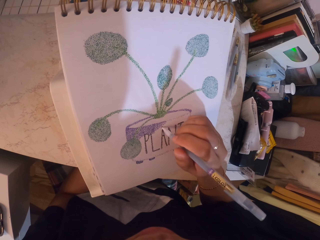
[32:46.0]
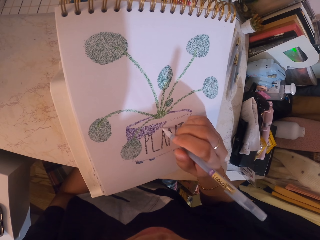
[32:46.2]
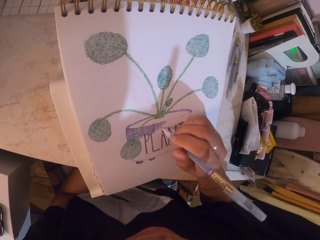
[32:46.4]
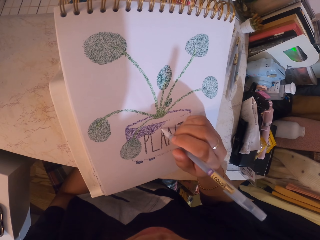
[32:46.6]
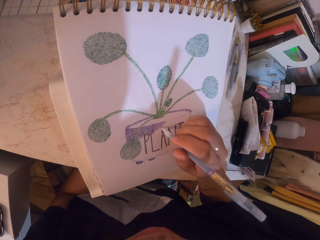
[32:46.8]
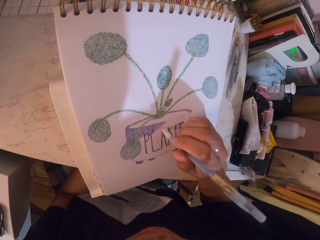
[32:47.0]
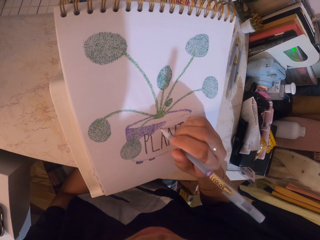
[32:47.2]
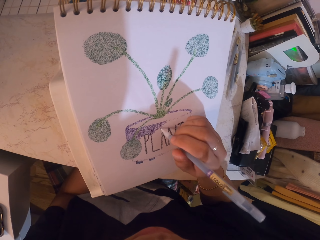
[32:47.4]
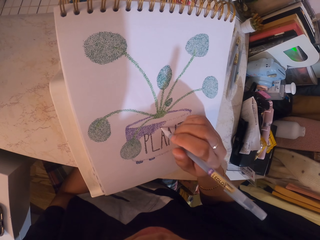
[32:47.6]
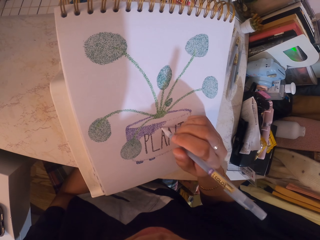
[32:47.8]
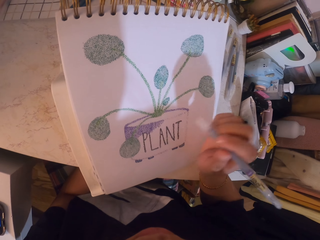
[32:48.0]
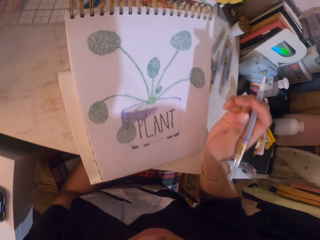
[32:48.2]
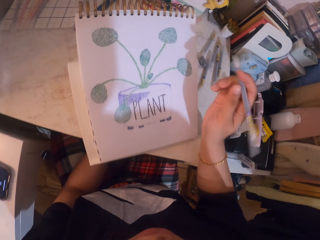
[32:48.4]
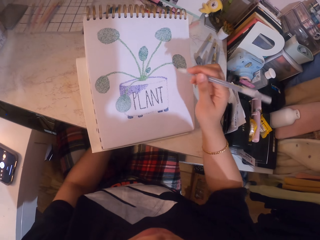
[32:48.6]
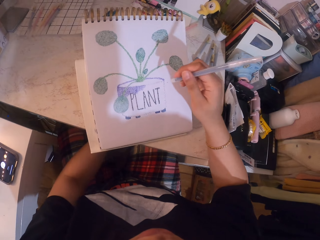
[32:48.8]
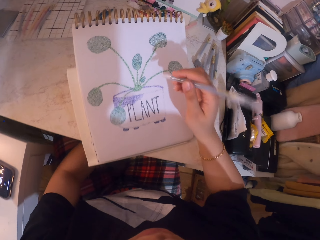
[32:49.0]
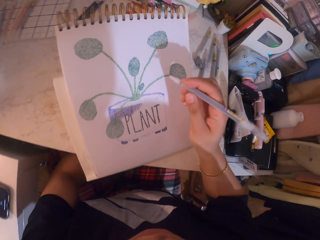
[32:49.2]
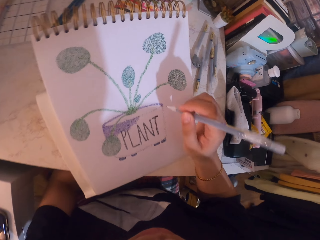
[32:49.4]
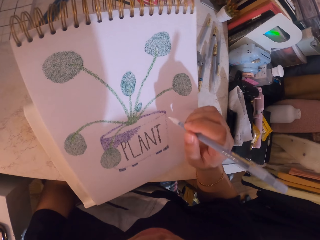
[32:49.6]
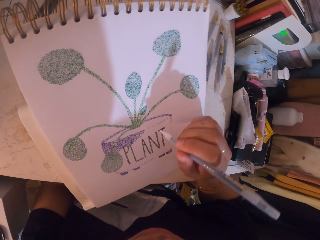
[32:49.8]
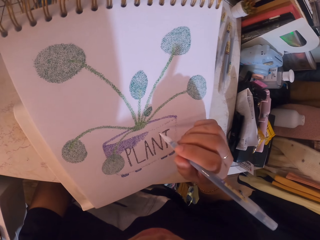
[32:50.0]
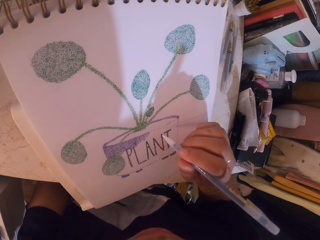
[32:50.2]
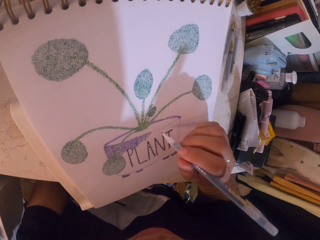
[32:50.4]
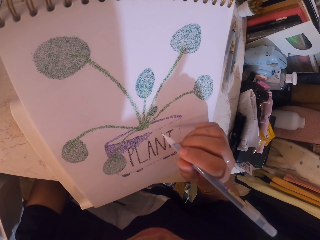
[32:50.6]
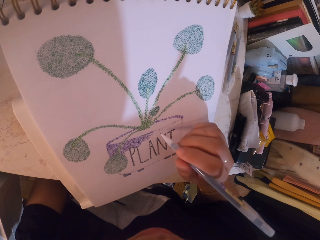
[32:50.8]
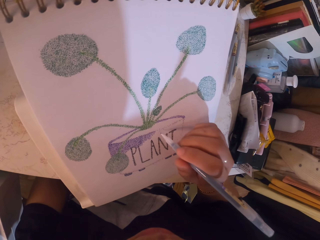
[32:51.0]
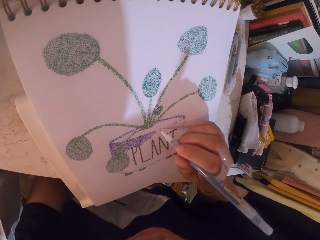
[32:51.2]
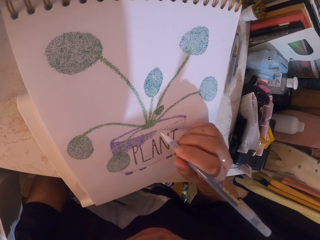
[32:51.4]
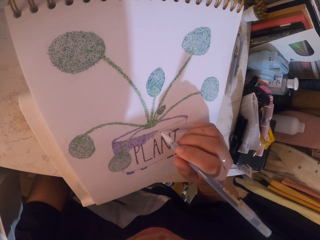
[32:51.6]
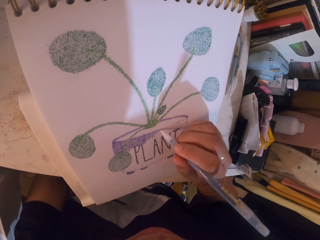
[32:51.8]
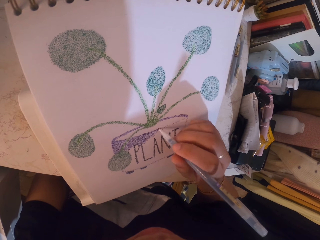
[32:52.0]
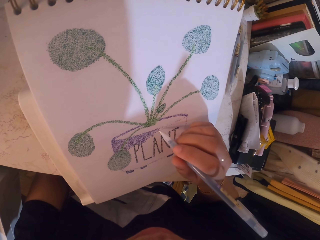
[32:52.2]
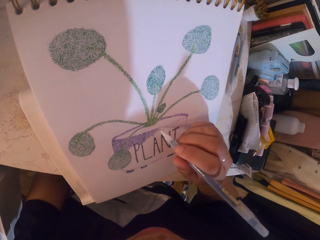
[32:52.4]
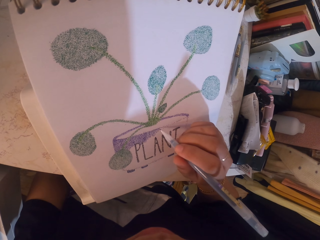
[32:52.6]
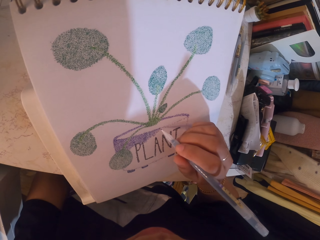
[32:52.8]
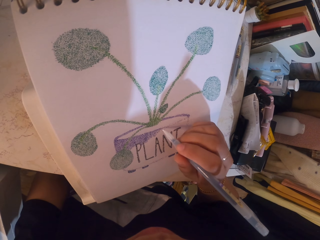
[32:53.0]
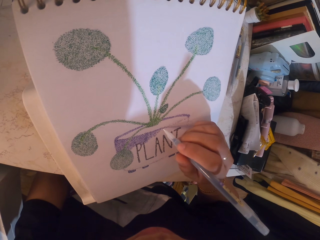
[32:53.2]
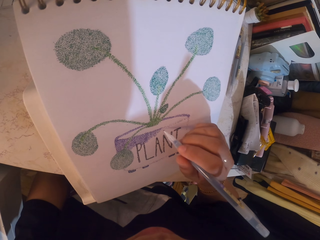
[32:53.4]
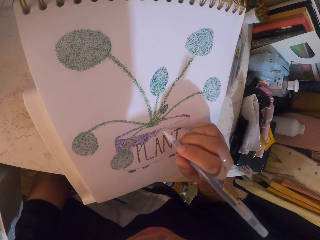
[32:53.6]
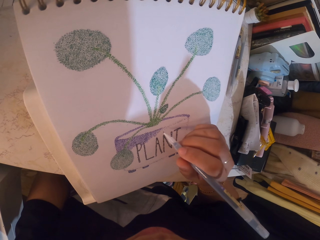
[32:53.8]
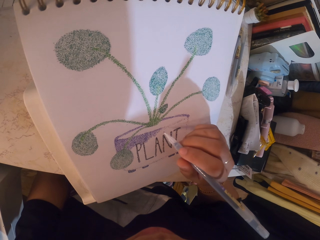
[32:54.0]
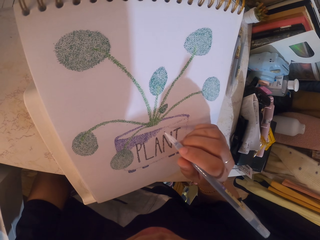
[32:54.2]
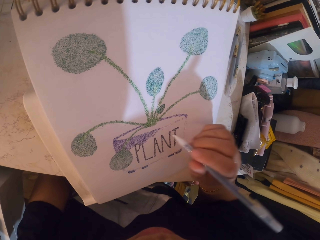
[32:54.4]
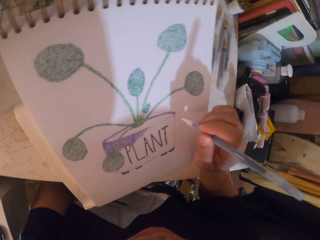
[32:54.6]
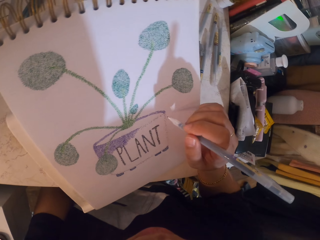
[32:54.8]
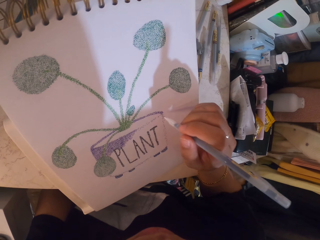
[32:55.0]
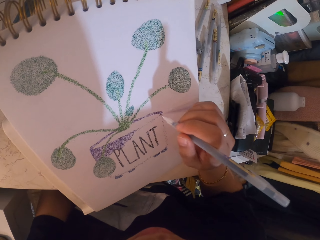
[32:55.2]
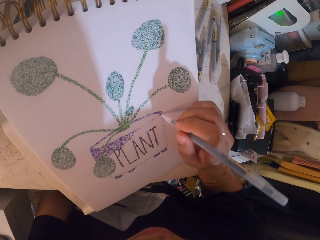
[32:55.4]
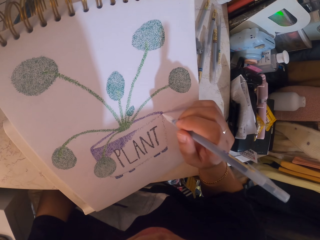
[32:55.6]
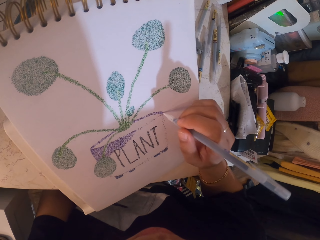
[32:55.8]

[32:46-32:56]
The camera wearer stares at the drawing. They apply glitter on the drawing with the glitter pen.

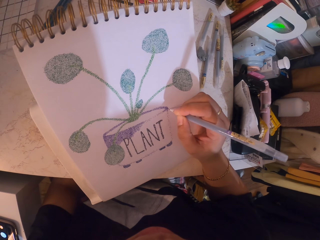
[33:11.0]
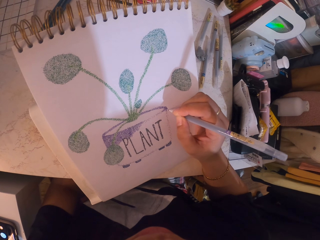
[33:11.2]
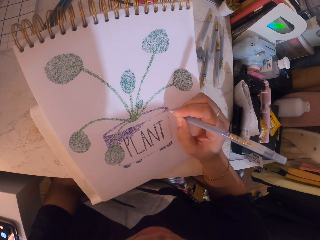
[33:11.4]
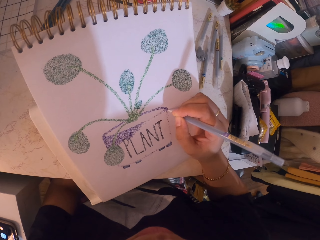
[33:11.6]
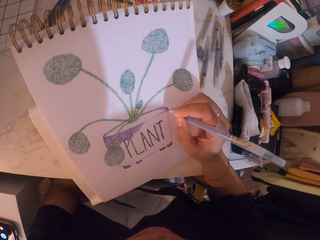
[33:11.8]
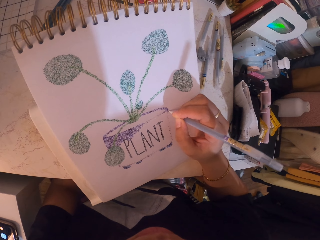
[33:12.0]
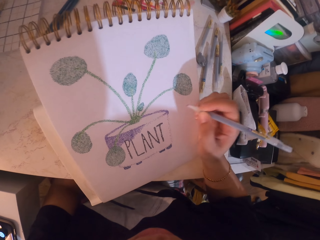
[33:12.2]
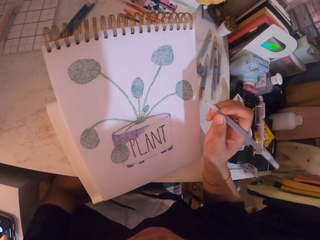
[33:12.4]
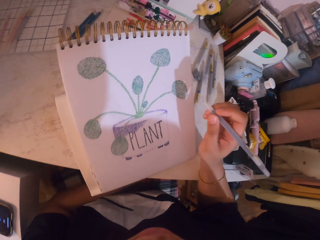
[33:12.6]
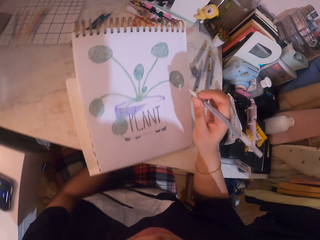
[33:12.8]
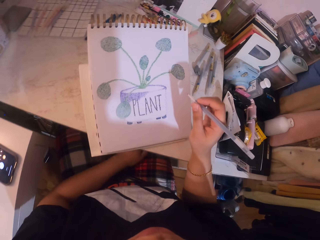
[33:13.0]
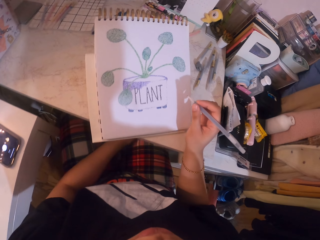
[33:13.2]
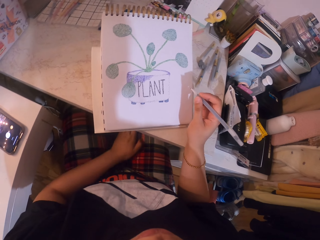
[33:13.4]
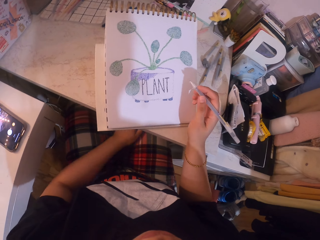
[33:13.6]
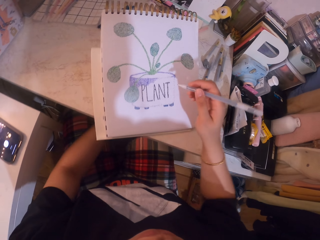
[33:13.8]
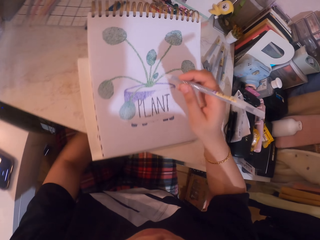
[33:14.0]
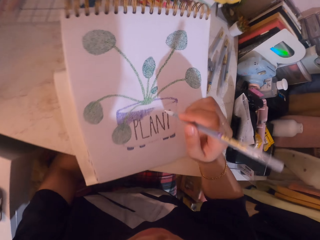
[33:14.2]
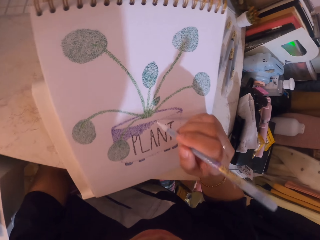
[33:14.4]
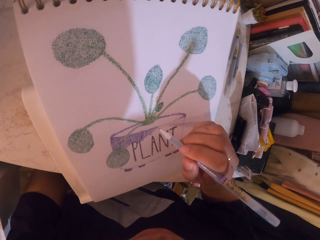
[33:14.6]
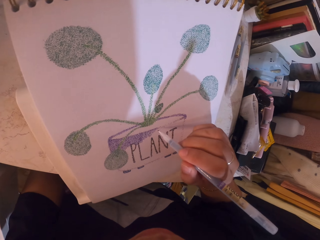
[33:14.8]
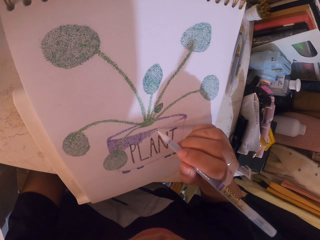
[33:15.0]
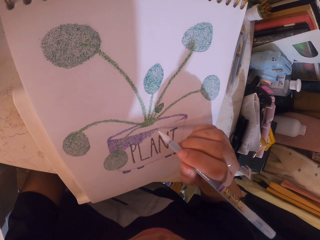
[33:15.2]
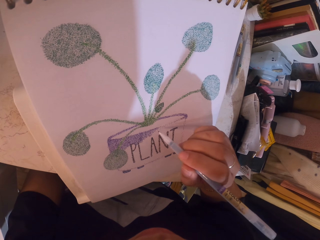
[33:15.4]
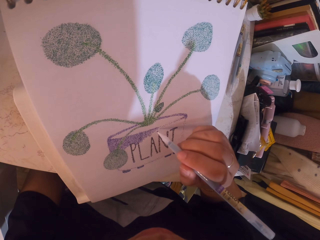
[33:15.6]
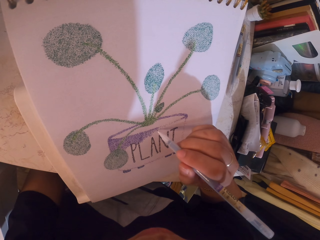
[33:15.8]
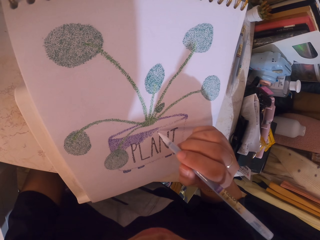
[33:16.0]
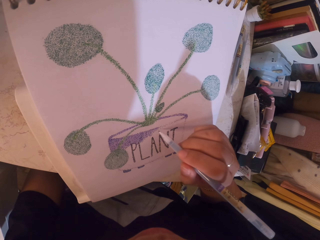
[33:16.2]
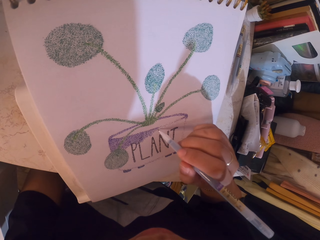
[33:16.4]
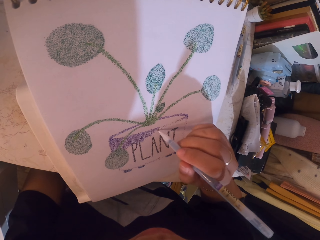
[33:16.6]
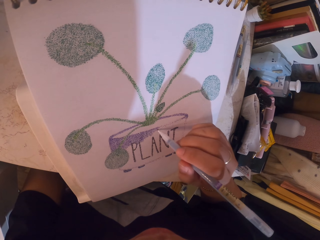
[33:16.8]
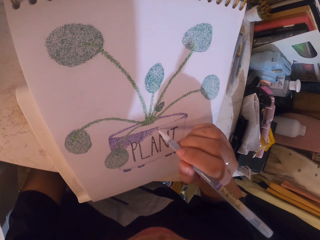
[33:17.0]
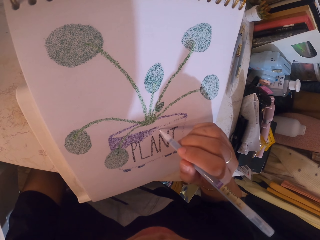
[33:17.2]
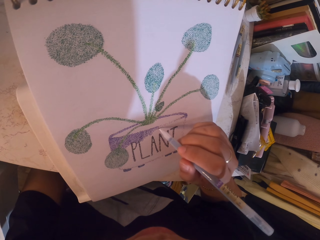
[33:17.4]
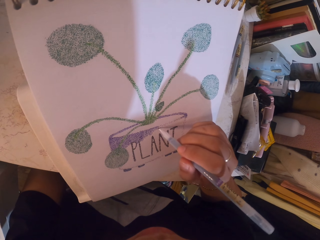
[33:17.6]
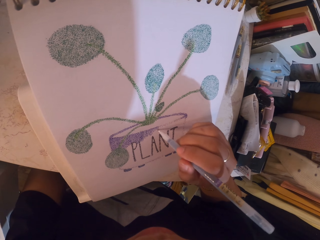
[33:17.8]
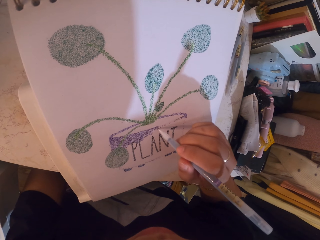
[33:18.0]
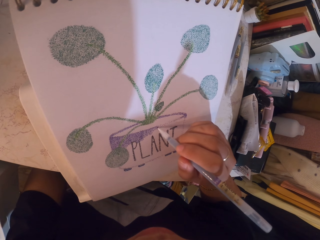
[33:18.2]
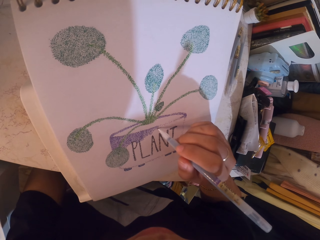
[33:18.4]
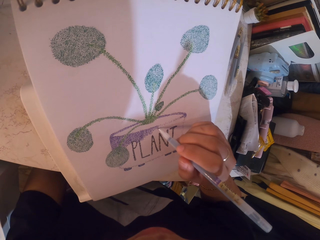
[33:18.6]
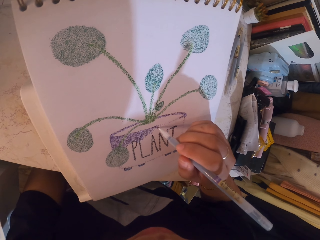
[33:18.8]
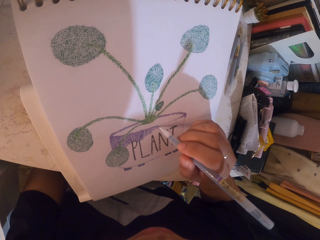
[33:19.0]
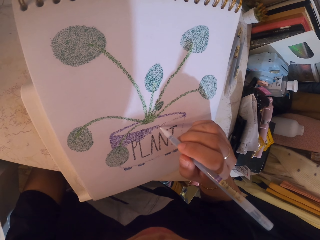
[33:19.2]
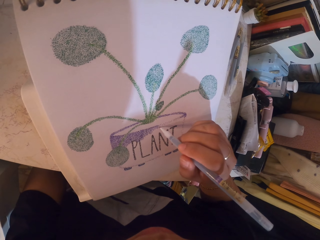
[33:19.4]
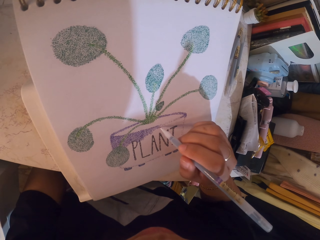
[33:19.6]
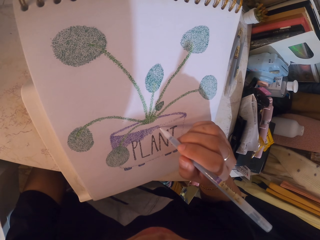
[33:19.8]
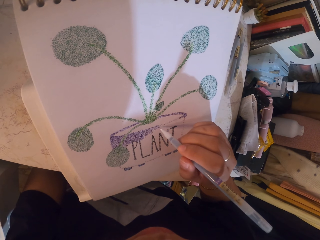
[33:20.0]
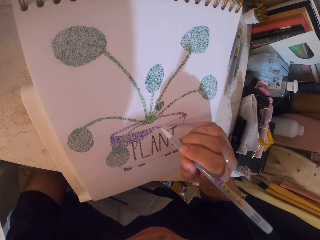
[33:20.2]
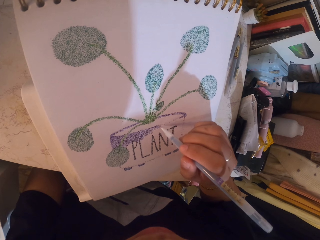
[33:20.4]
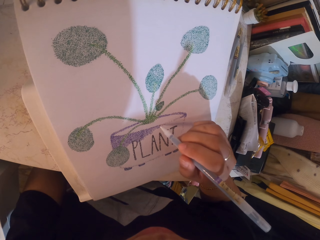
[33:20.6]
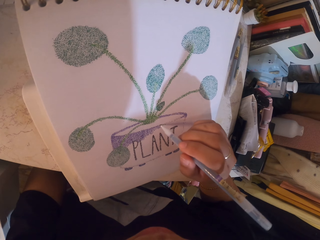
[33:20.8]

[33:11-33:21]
The camera wearer scratches her leg. She applies glitter on the drawing with the glitter pen.
